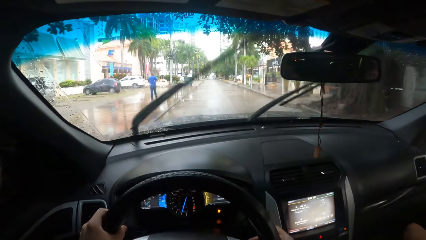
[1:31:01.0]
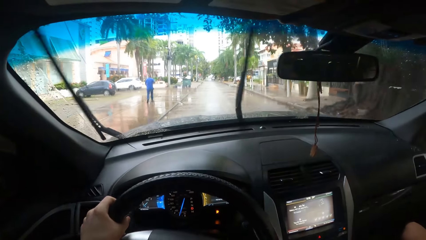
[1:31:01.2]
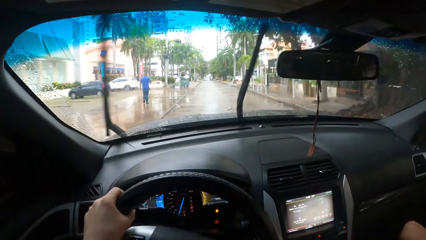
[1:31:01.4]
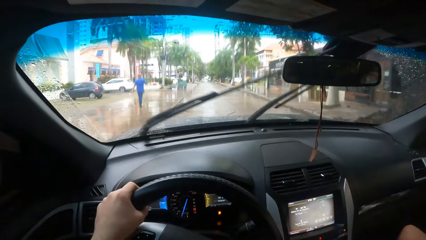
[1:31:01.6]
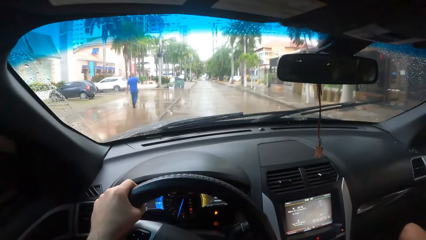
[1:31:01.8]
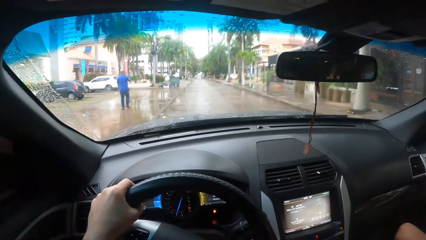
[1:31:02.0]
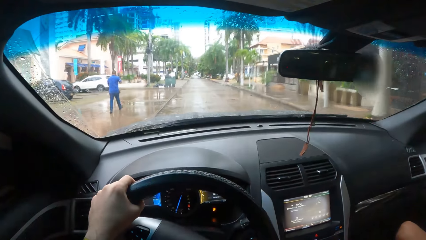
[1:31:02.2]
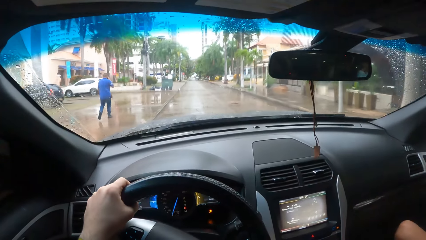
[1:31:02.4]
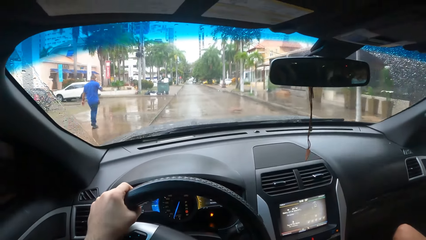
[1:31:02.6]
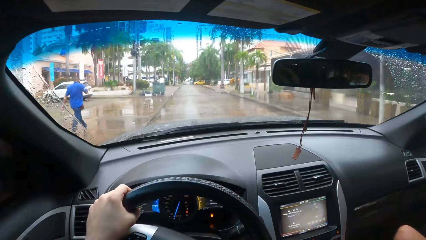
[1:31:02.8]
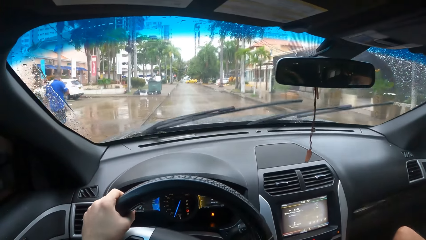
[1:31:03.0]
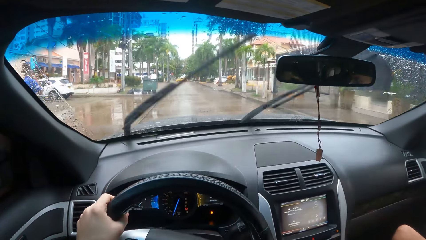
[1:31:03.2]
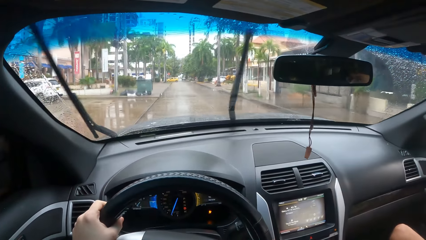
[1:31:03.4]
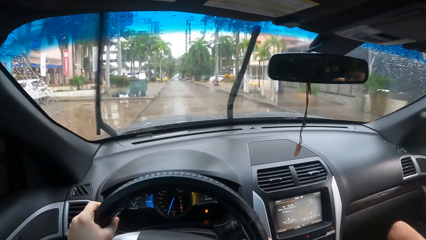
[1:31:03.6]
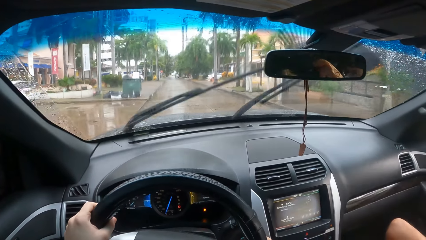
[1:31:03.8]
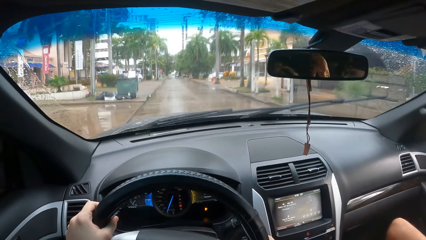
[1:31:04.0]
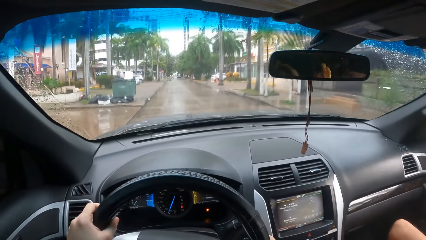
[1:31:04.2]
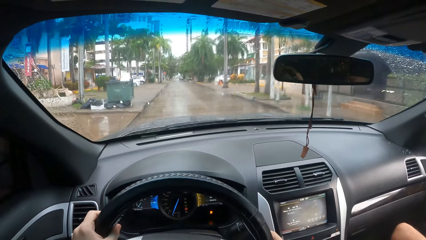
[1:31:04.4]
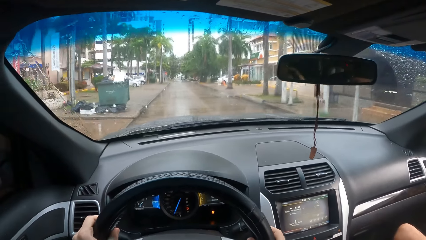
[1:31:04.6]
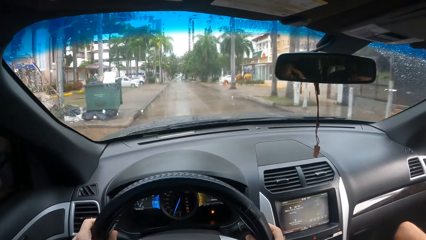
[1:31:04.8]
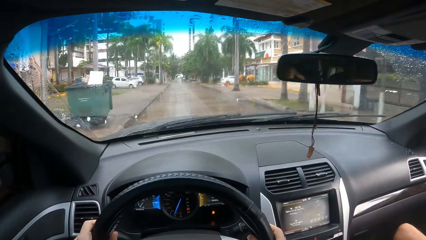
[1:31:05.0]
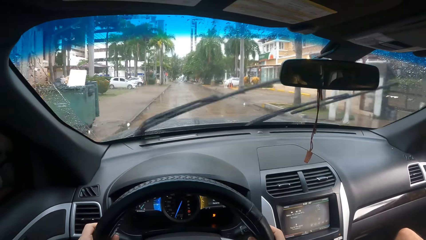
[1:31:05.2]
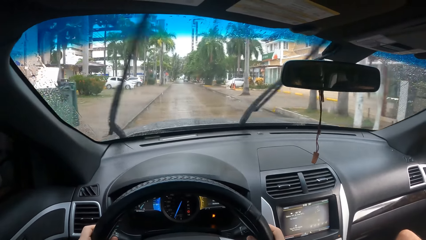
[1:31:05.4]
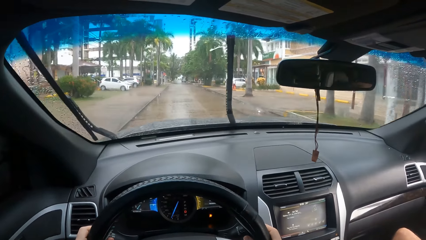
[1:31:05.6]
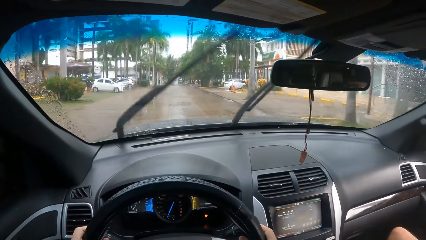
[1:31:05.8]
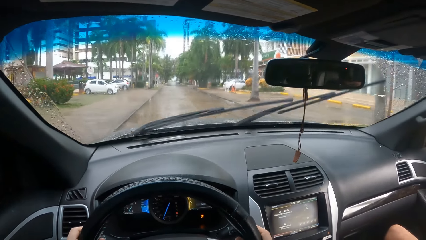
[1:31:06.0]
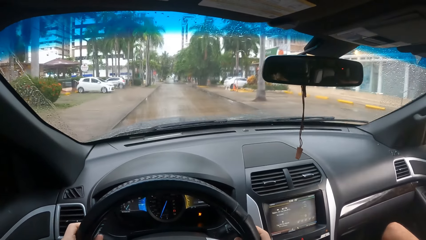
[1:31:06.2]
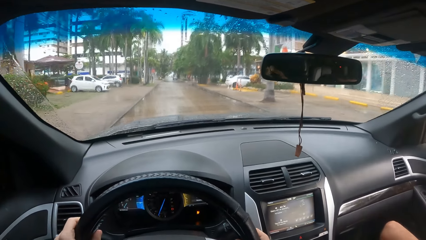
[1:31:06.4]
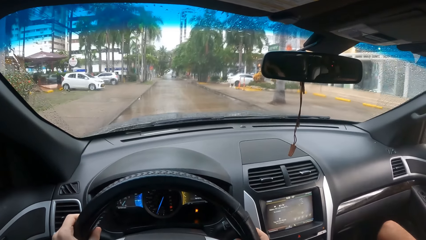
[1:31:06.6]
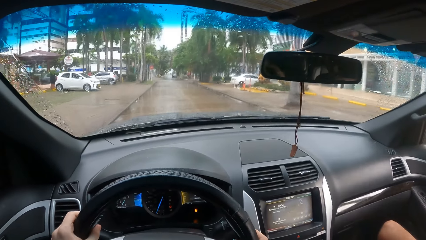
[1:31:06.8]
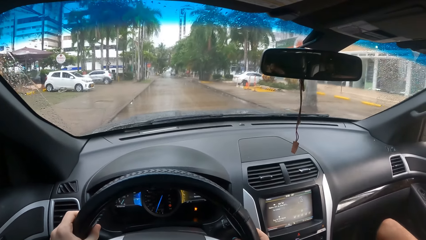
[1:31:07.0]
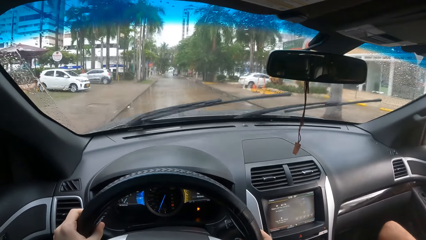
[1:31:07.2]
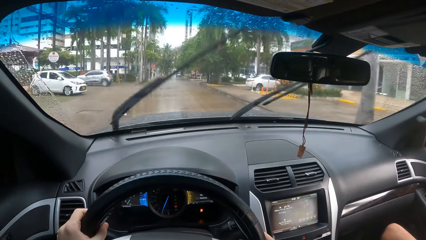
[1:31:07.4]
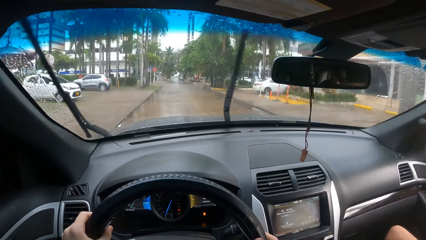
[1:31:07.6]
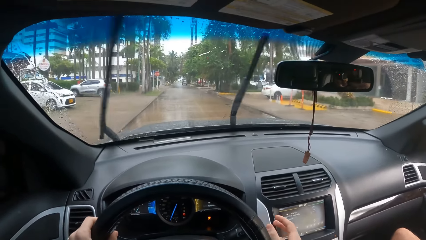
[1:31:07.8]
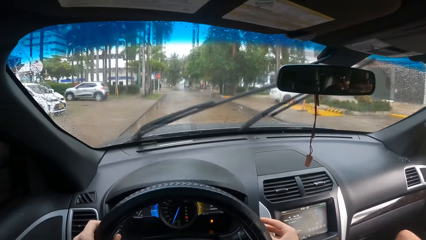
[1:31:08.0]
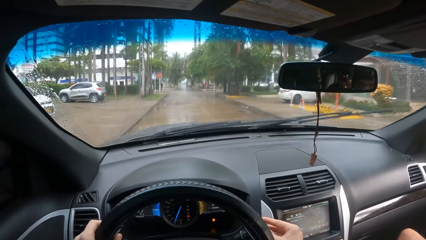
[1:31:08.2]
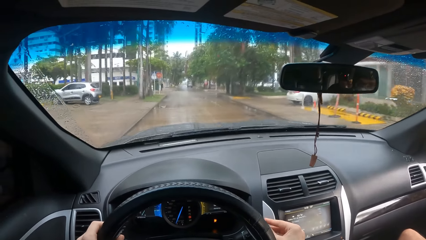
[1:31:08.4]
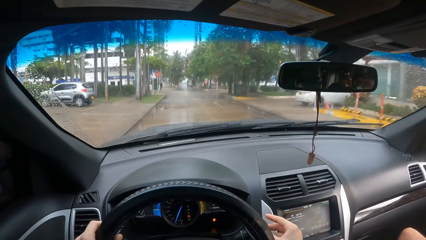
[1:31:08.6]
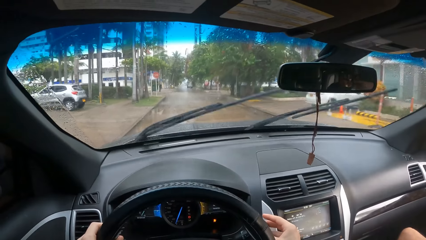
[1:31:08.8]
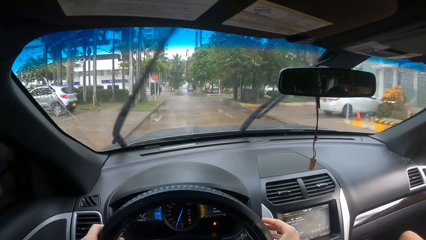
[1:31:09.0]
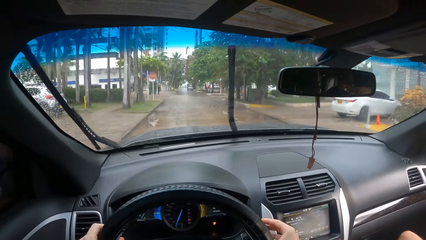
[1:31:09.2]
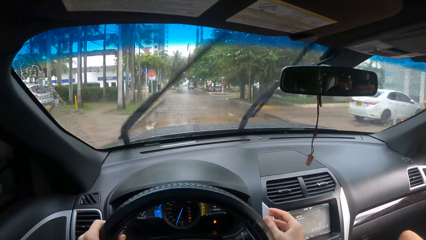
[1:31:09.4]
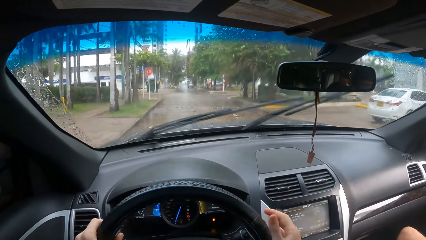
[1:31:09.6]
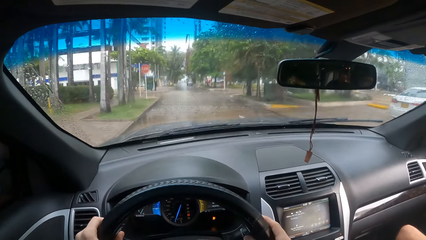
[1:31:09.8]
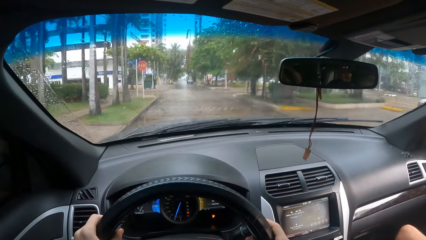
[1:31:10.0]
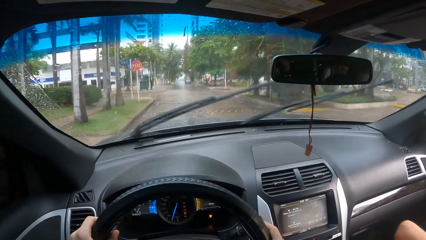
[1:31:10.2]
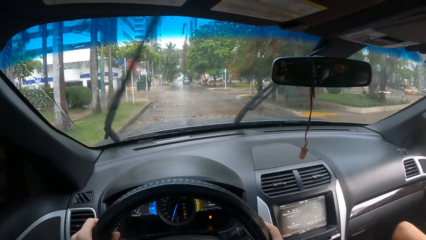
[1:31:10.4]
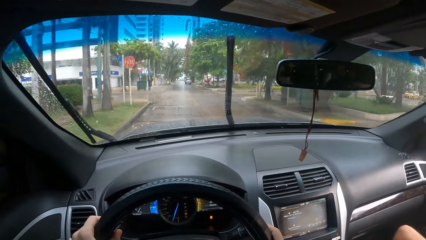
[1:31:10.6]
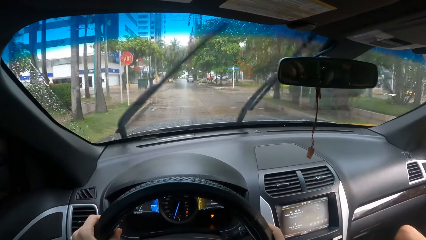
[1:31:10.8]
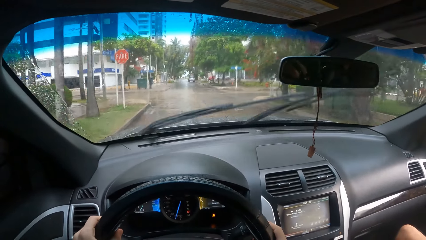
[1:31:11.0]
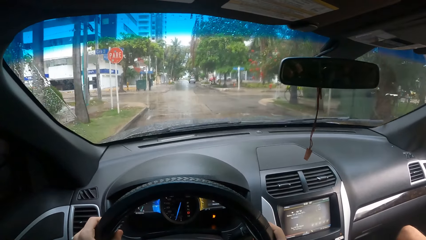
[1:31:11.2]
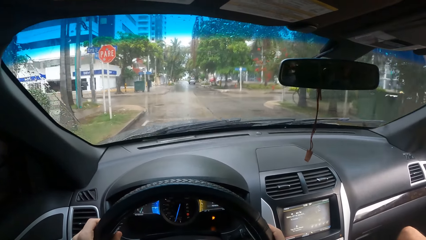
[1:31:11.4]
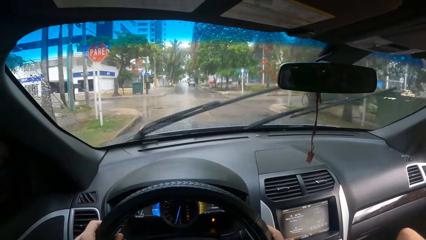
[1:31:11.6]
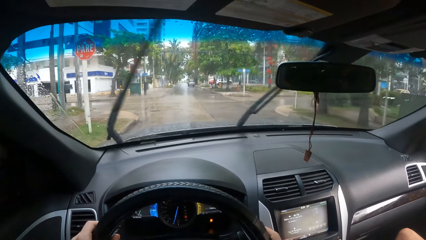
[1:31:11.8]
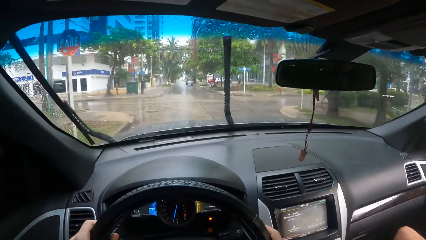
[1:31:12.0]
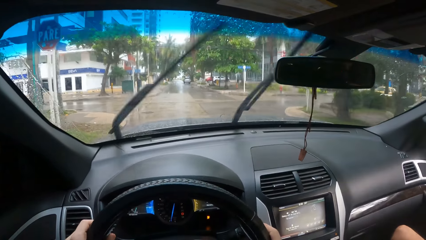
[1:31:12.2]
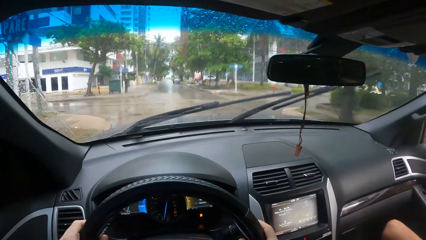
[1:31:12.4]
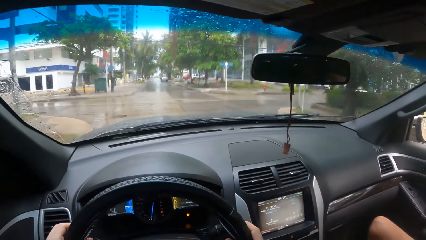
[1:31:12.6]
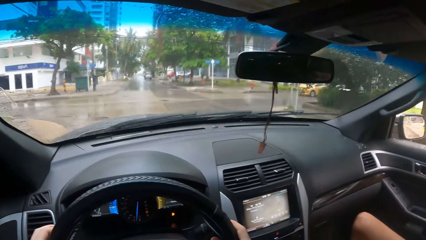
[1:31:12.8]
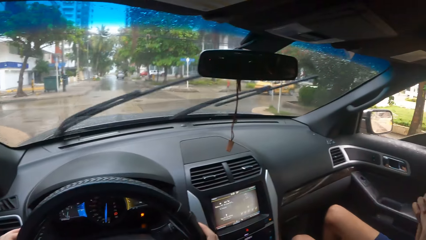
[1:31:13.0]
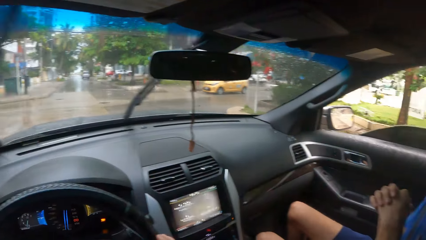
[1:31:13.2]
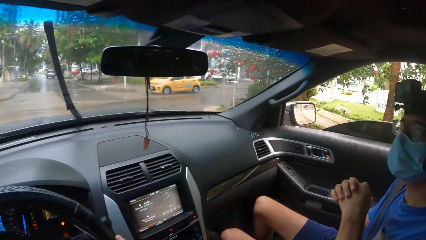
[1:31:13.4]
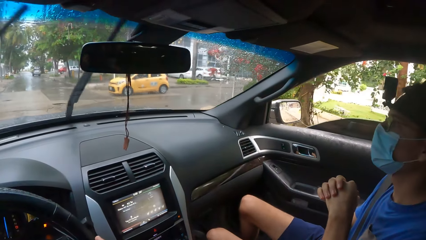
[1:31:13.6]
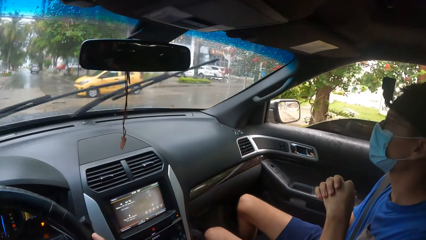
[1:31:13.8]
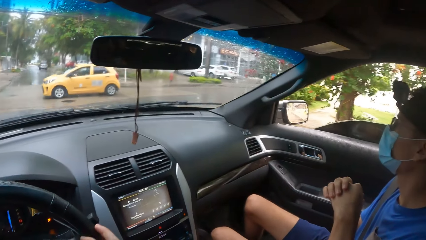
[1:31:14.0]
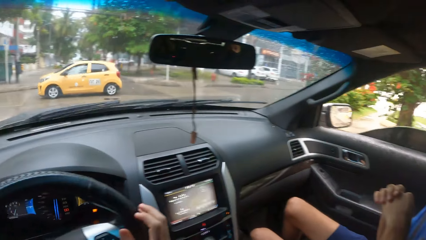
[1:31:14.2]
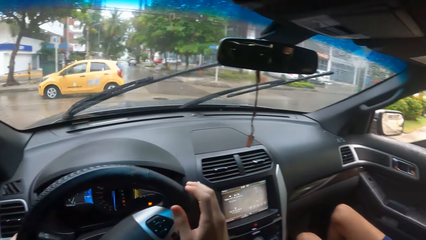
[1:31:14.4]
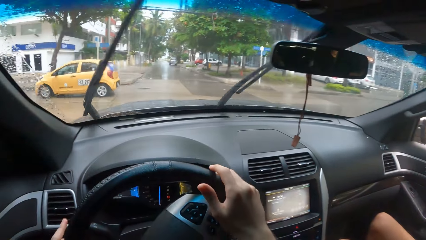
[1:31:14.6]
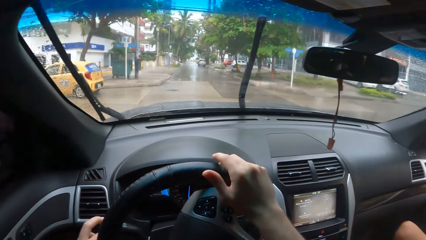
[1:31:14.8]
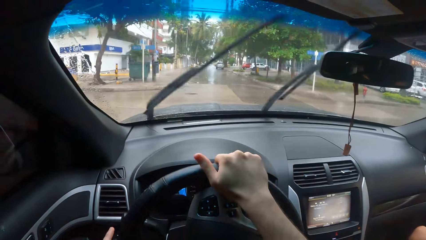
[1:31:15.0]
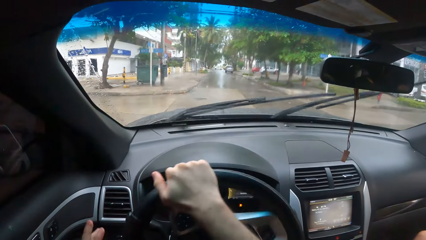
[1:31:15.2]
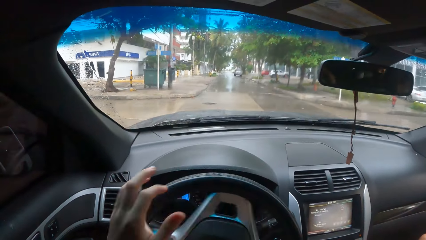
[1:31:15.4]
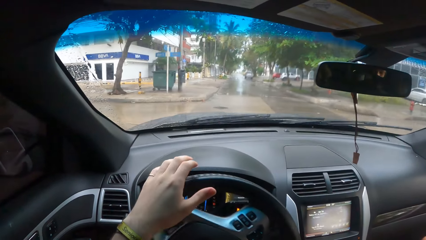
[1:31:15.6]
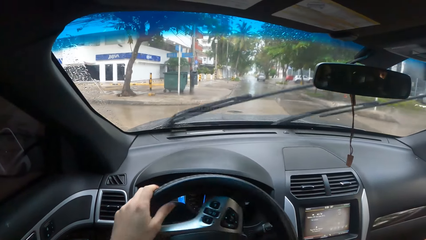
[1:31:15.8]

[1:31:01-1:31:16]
The camera wearer looks on the other side.
